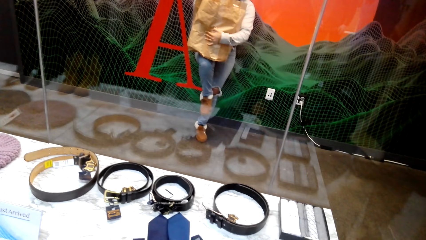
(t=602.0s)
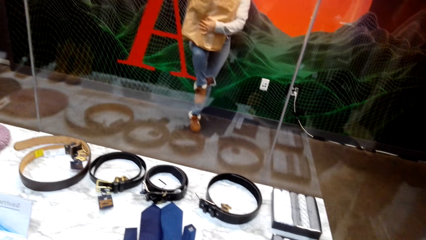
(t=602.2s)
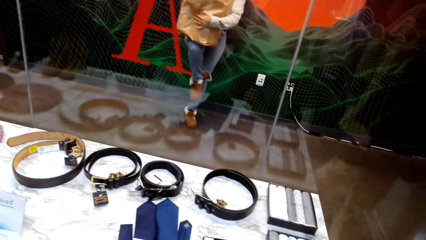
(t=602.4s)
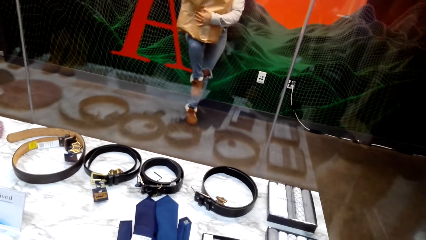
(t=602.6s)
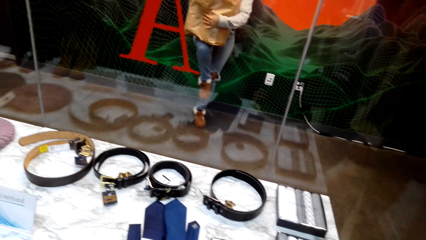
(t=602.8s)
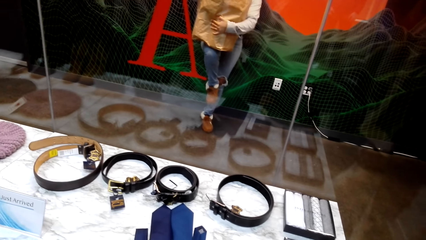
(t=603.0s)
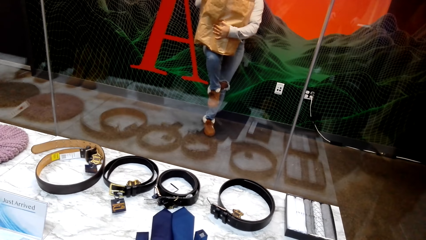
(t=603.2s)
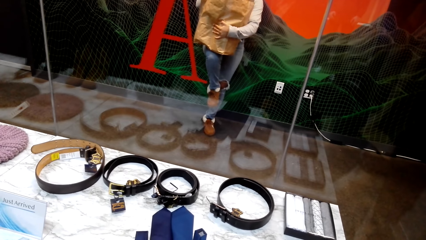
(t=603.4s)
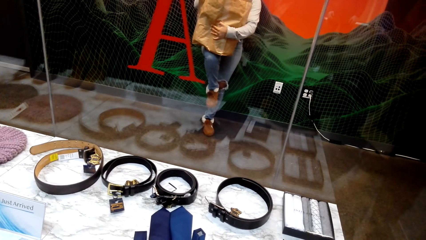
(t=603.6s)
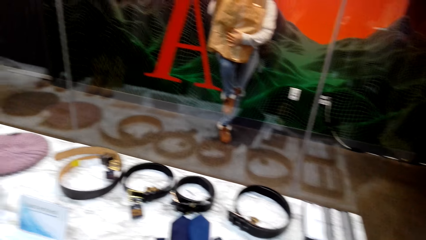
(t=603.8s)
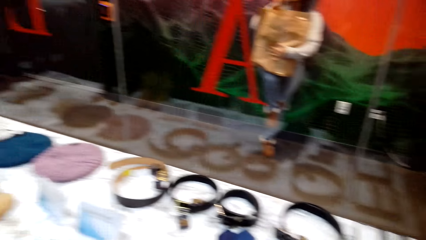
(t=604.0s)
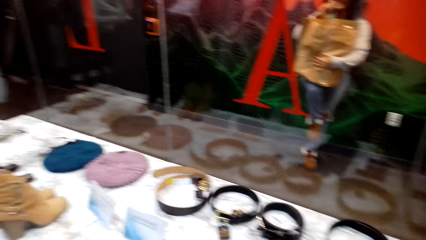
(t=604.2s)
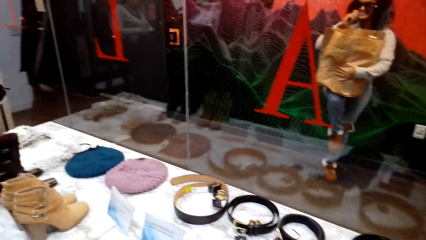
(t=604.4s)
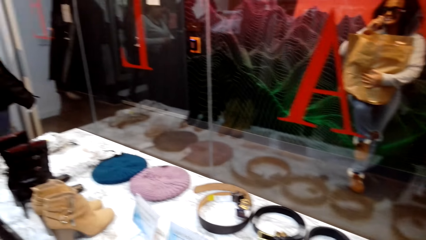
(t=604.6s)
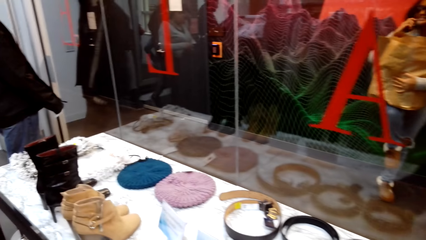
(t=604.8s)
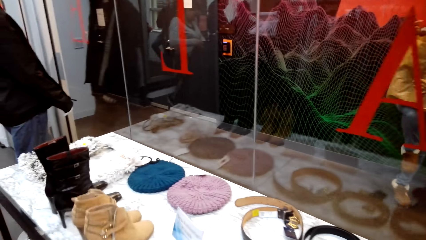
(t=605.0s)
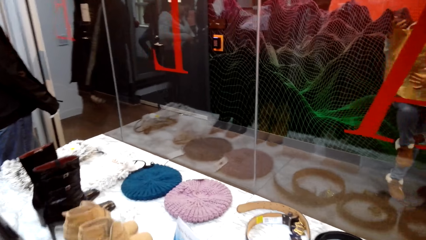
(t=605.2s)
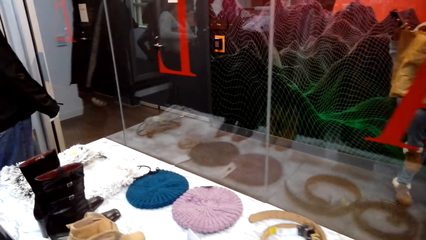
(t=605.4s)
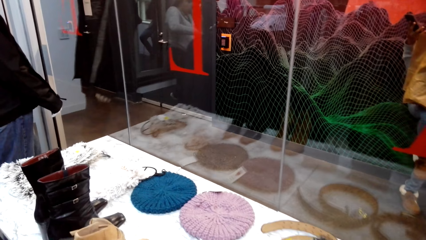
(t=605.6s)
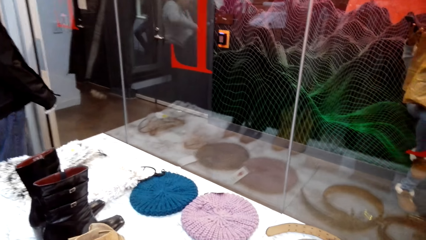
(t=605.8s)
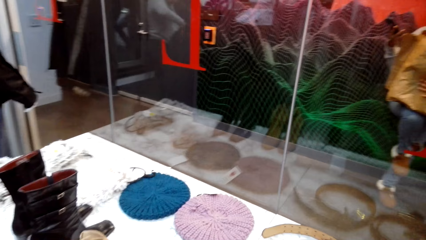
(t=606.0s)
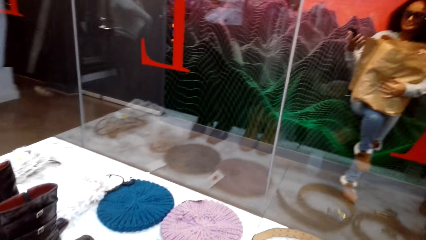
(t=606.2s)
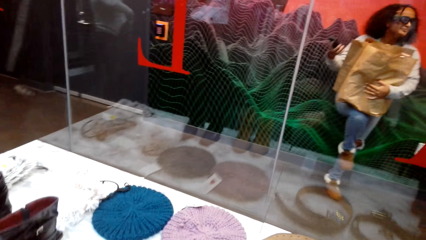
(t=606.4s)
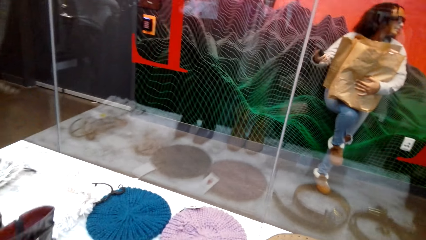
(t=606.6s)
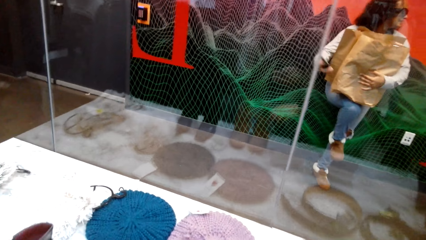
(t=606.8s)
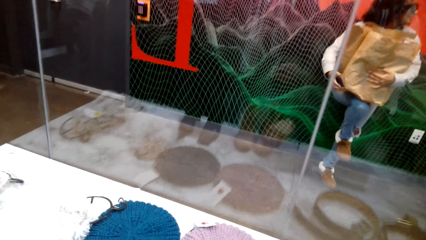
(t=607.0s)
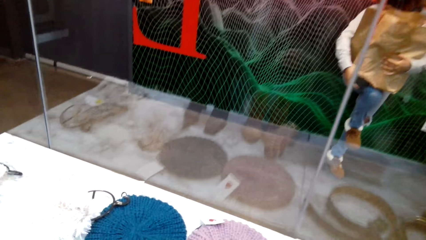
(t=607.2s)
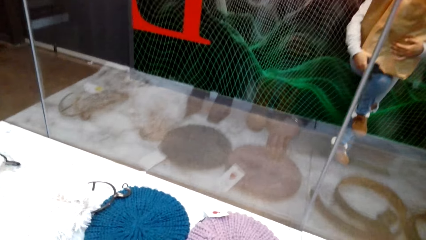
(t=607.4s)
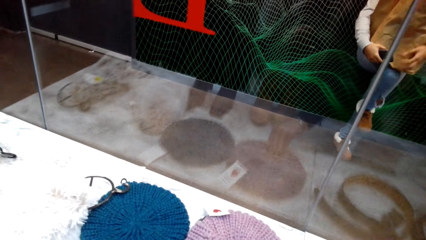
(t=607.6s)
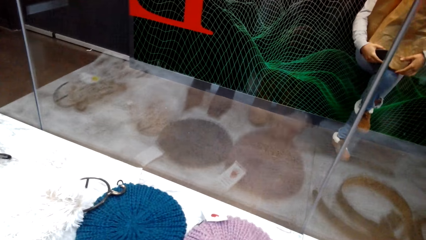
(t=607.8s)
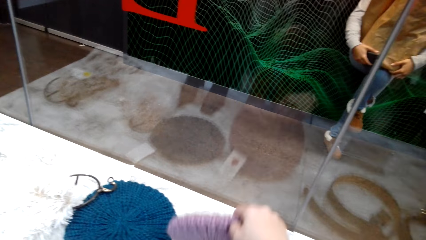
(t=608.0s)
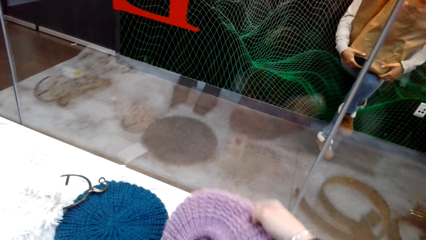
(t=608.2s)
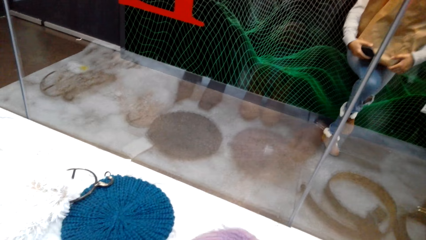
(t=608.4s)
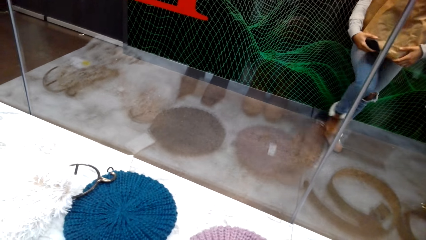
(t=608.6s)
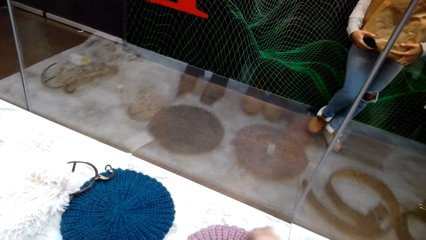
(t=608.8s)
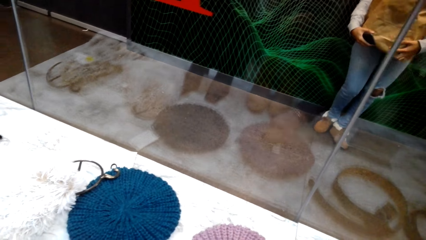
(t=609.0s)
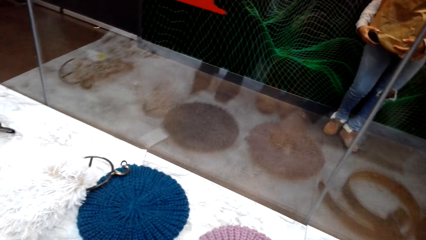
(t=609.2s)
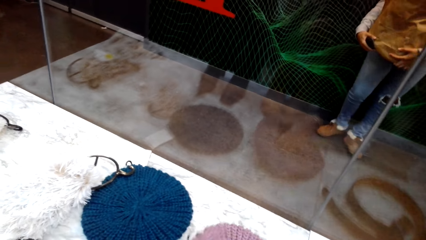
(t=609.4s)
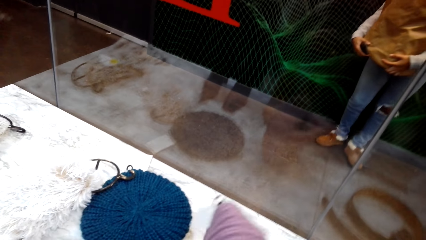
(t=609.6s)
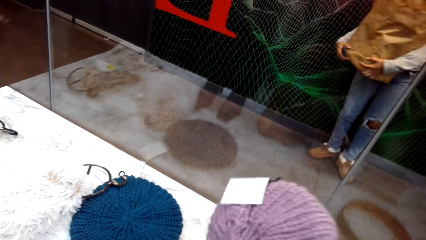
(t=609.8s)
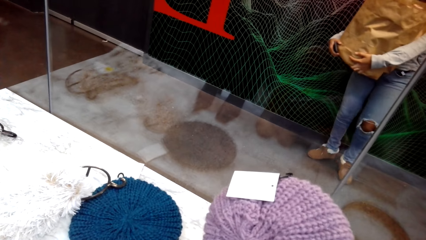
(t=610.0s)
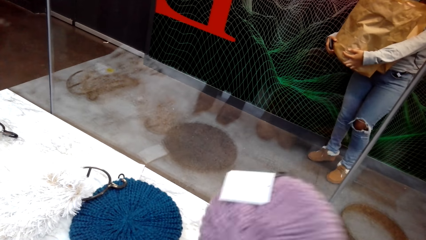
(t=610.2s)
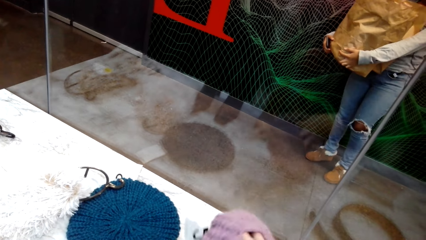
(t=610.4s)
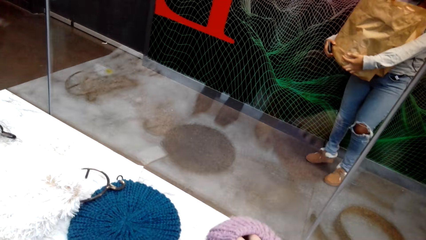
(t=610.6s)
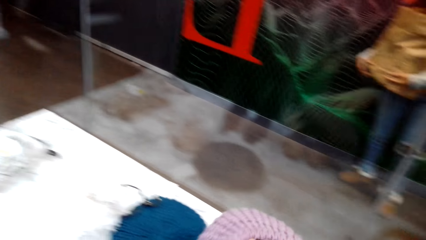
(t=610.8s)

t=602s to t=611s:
The camera wearer picks up a woven hat on the table.

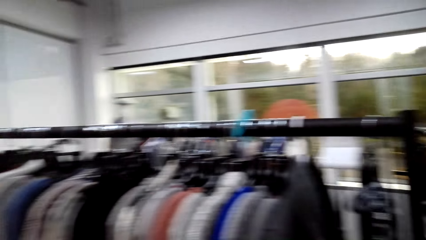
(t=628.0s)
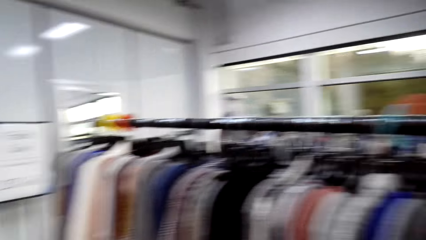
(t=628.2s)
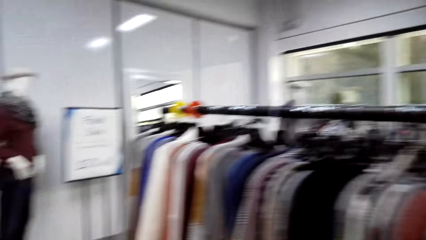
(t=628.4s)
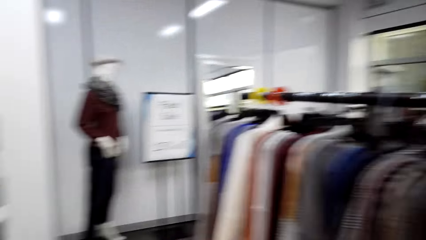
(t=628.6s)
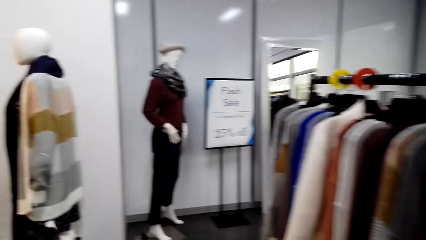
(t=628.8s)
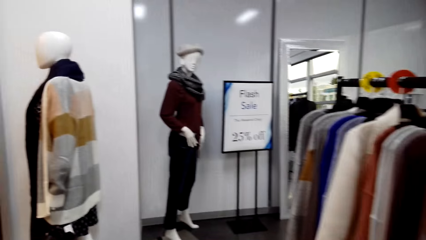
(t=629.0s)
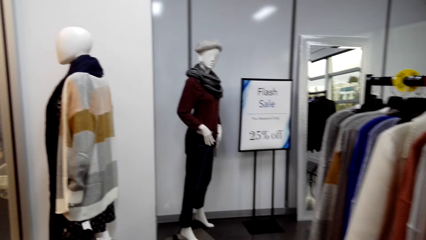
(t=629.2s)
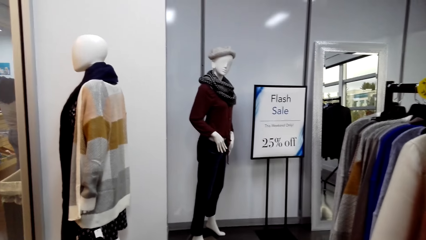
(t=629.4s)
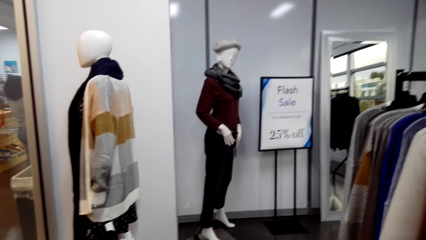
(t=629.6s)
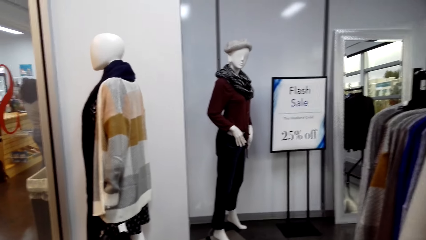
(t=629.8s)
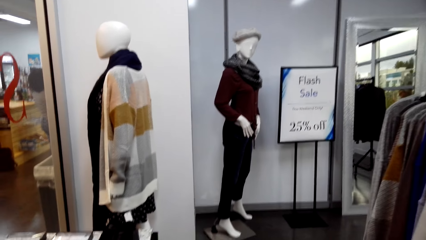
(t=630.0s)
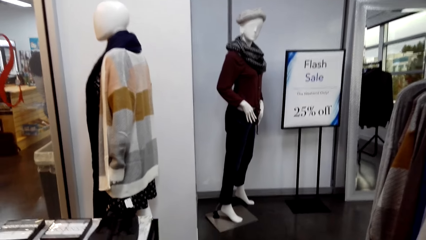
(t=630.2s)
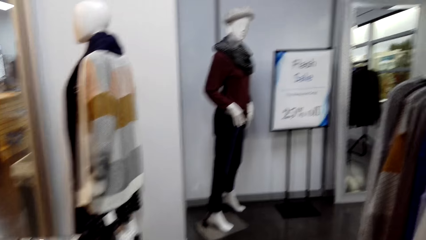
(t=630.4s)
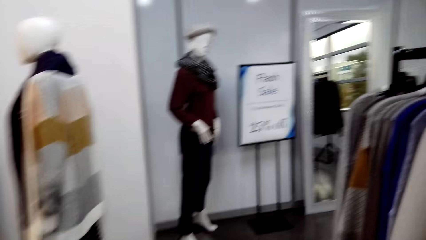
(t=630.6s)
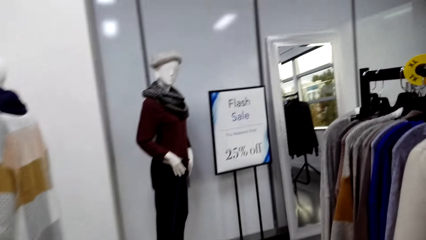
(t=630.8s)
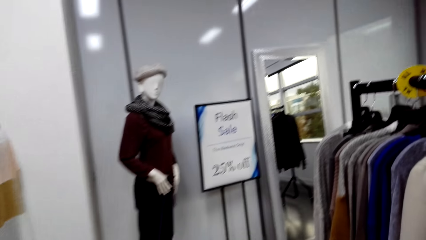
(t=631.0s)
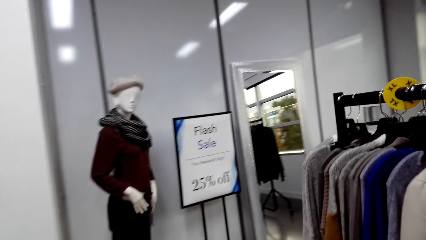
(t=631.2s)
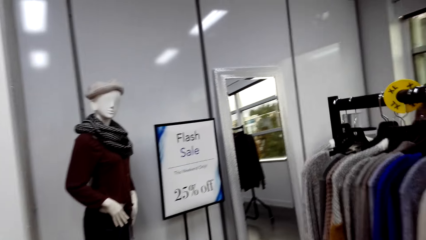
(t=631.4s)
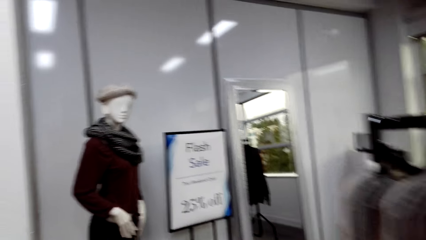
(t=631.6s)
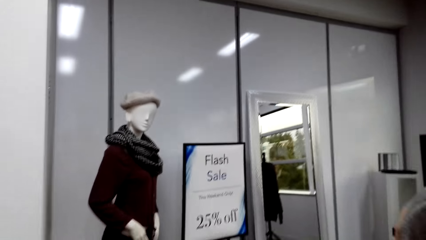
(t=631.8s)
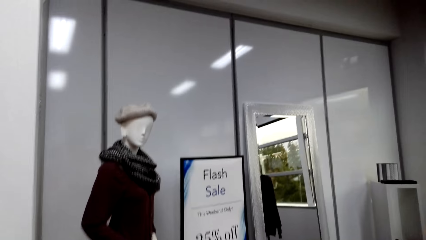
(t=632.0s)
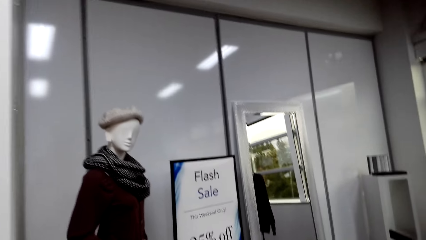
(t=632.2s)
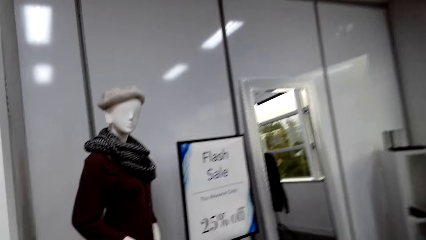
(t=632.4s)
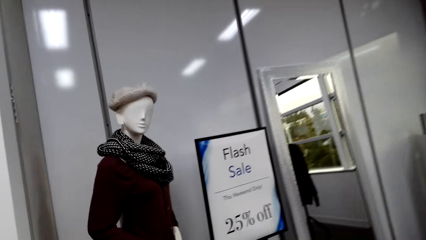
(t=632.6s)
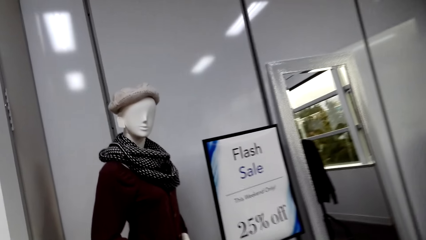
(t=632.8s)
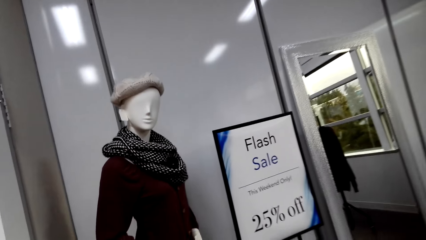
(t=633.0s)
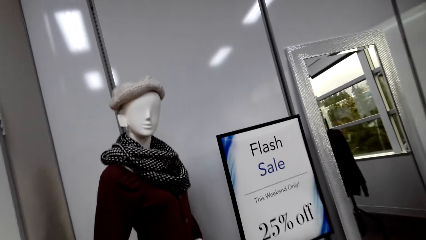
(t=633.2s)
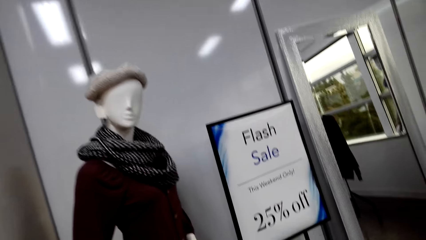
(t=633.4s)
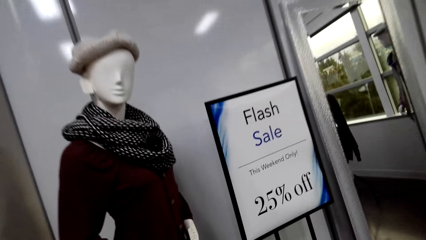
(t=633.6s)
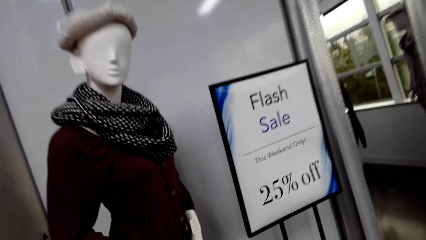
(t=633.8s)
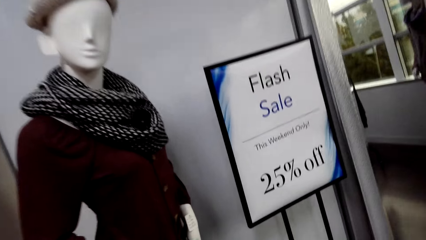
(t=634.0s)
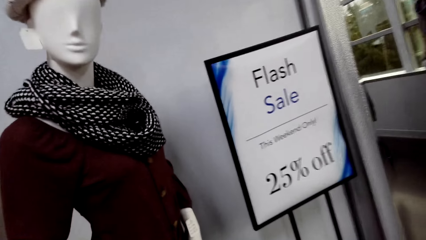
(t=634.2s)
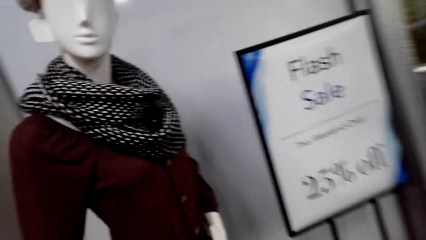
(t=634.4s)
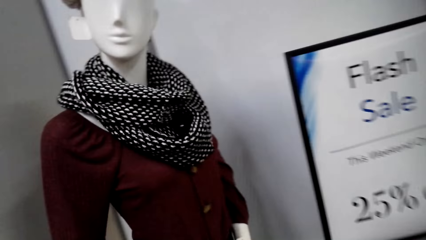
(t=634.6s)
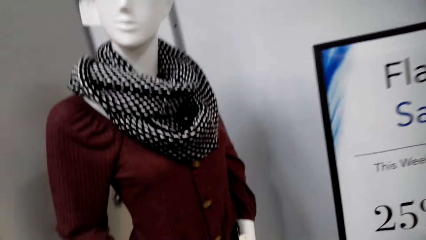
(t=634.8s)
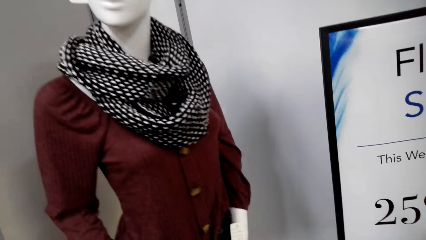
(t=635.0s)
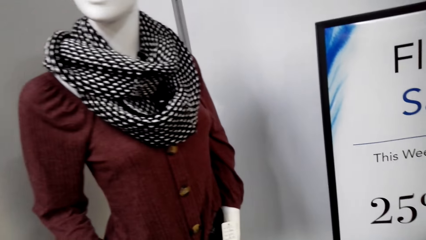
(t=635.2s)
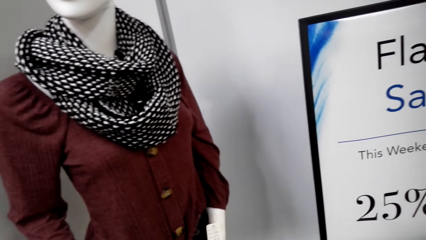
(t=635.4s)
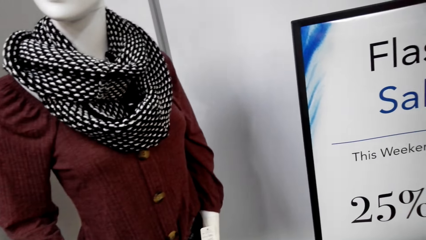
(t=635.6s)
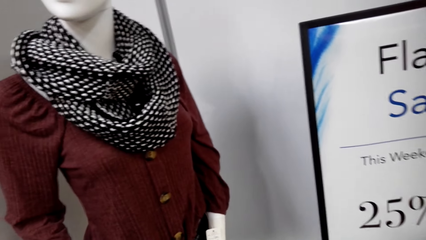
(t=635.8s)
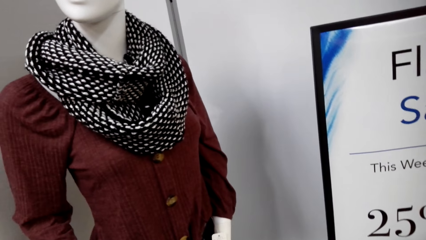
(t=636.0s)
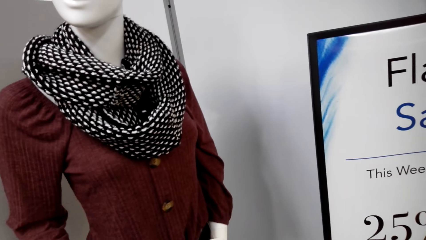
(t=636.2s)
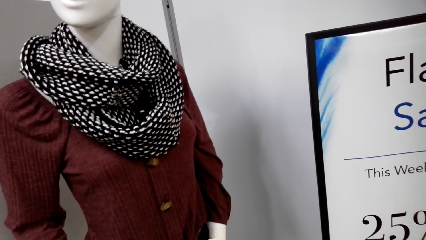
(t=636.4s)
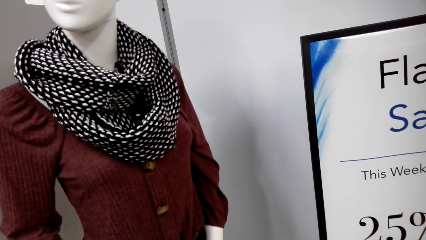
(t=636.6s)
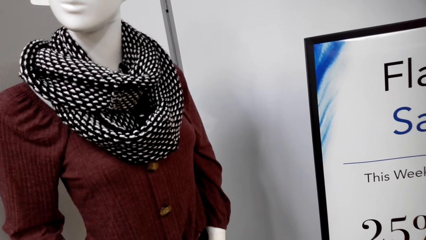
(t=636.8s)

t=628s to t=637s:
The camera wearer walks around the clothes store.
